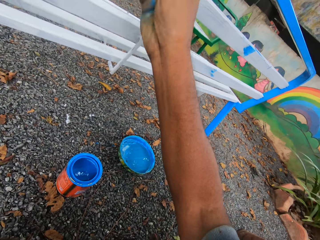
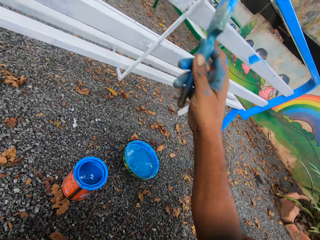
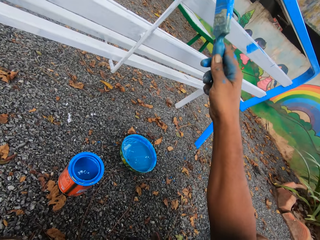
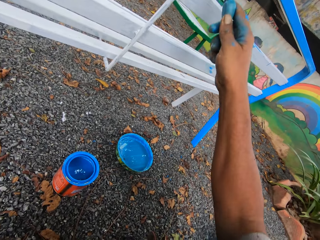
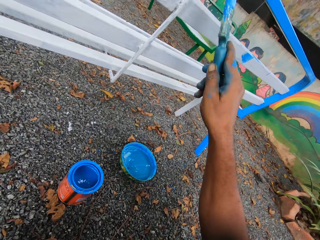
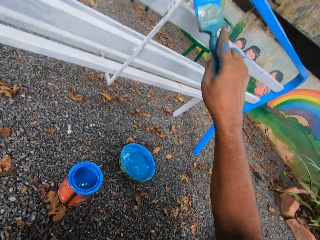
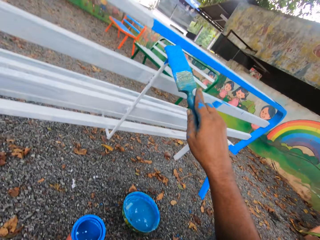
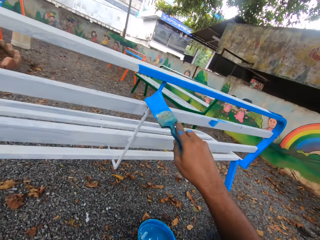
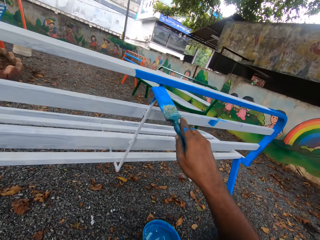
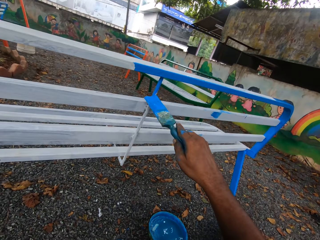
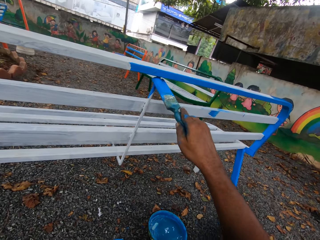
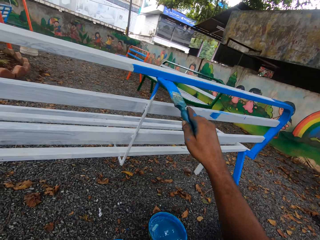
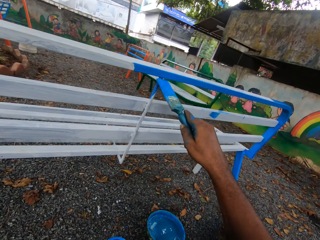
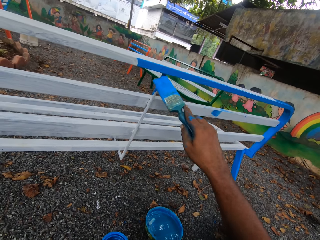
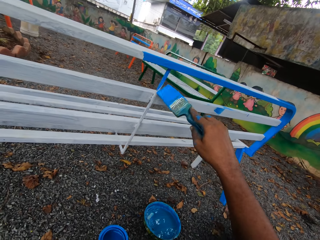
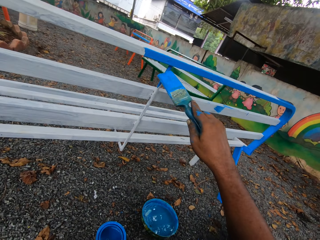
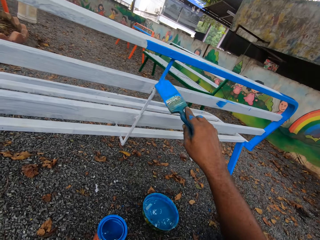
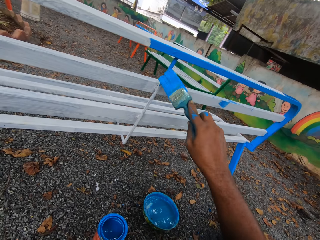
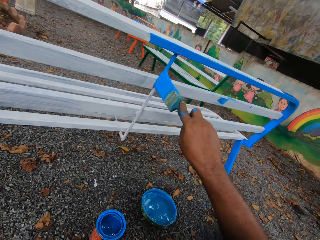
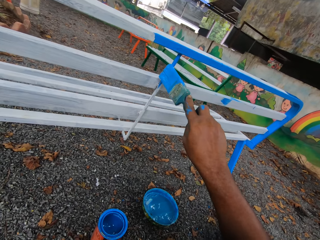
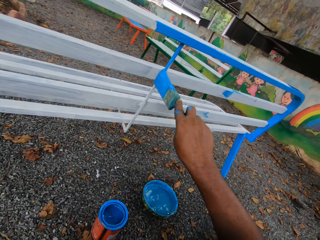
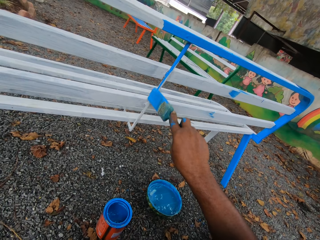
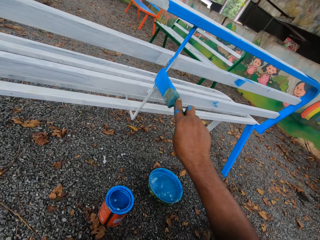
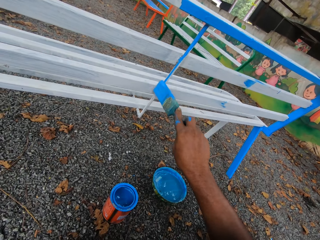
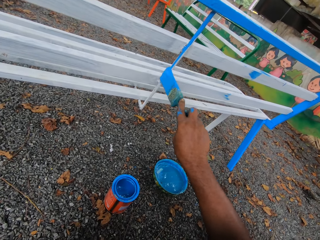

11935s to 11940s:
The camera wearer paints the chair with the paintbrush in his right hand.

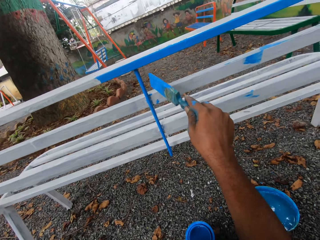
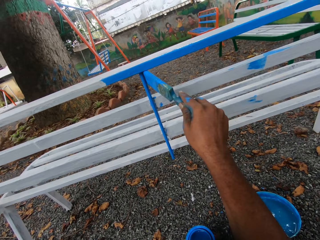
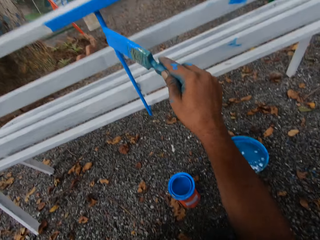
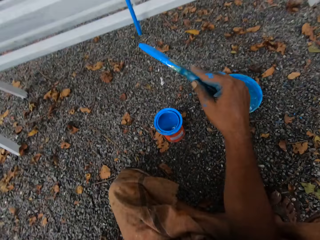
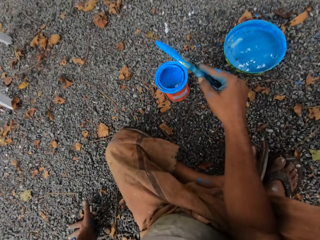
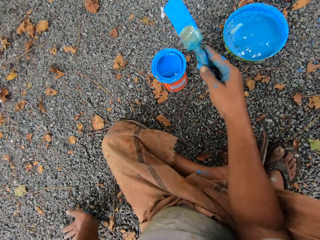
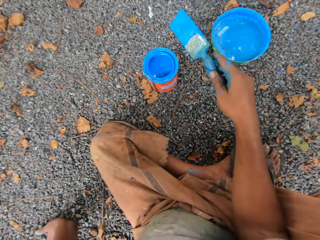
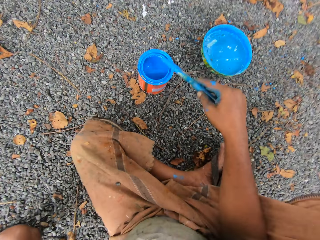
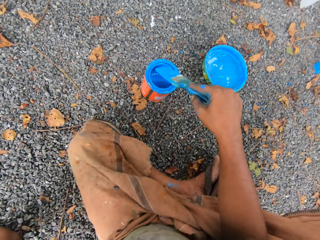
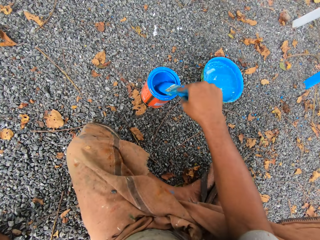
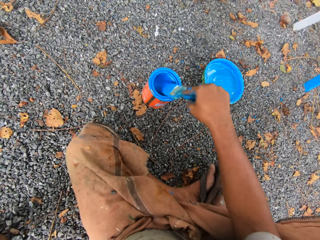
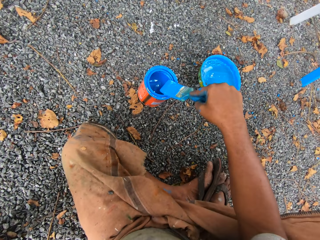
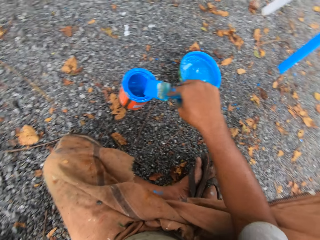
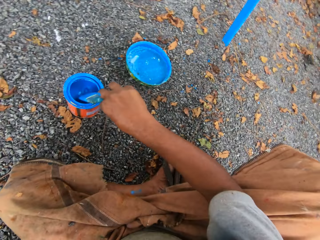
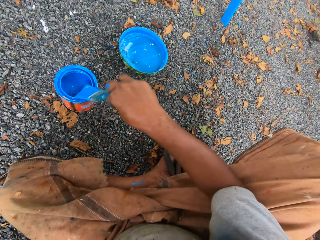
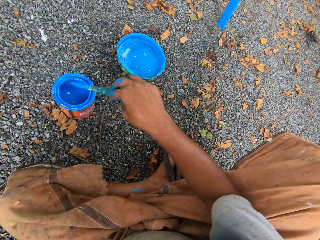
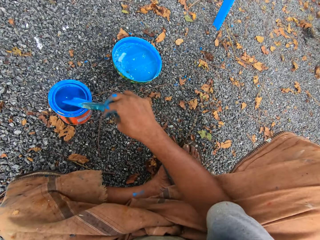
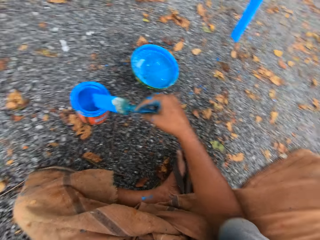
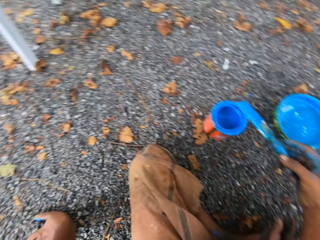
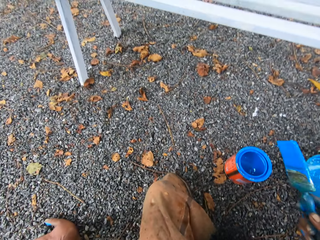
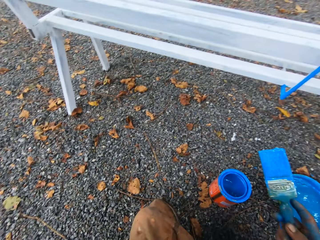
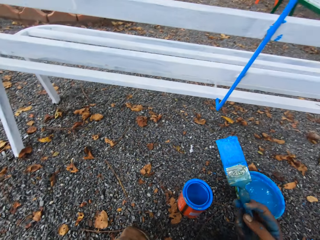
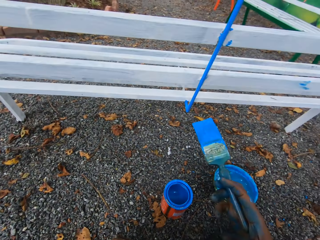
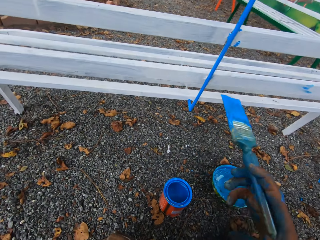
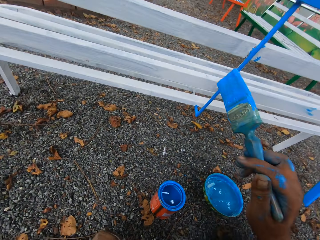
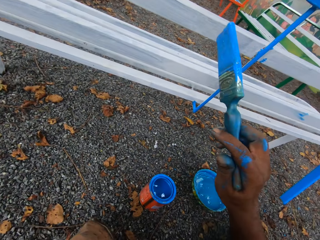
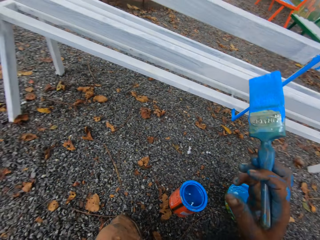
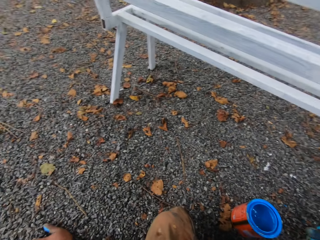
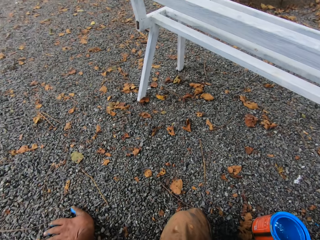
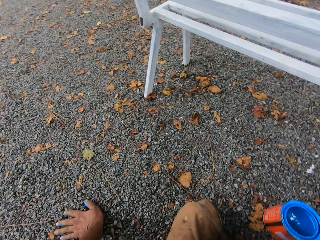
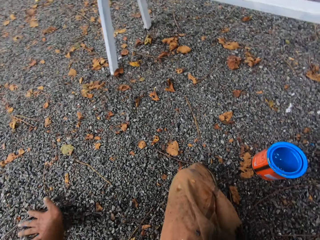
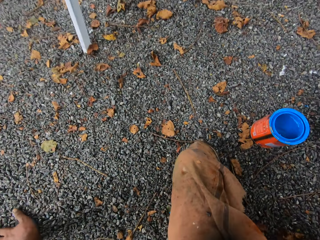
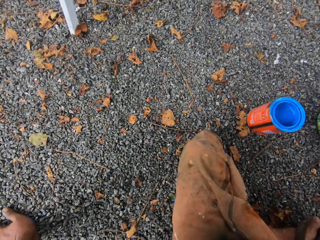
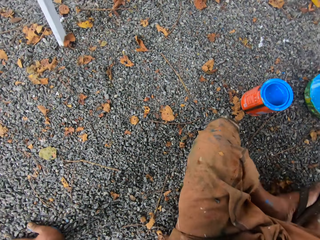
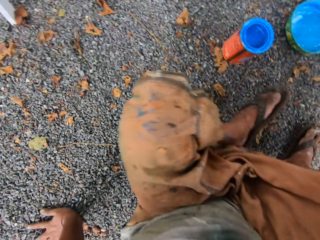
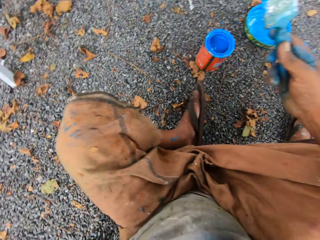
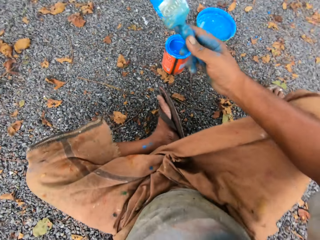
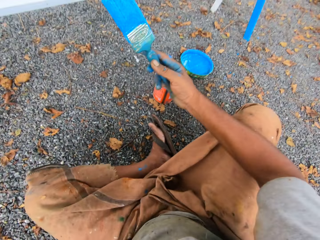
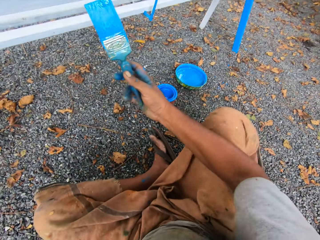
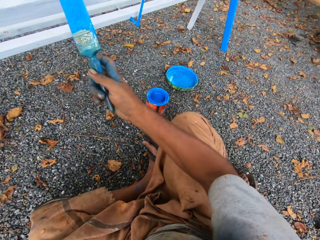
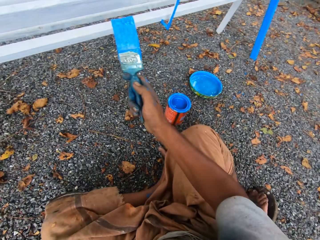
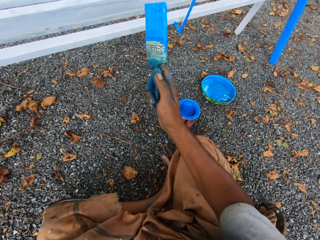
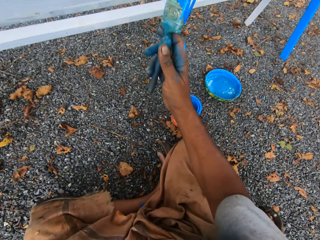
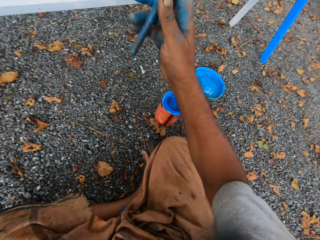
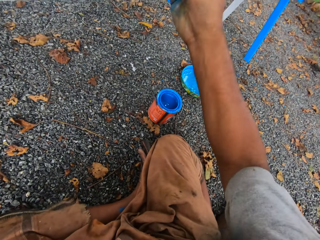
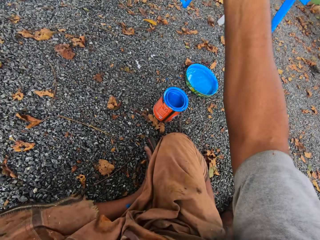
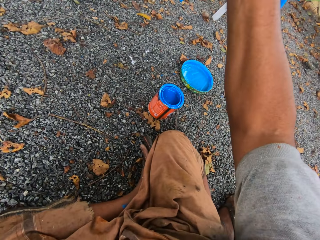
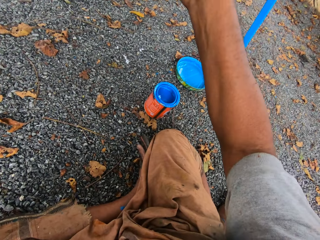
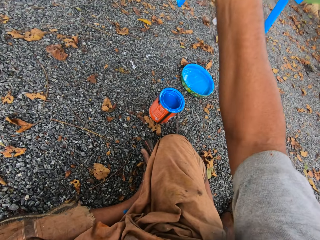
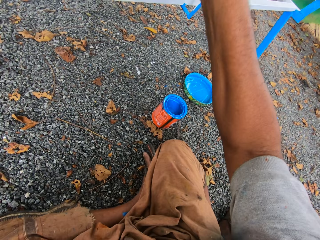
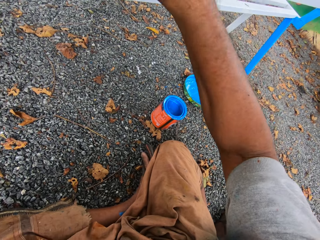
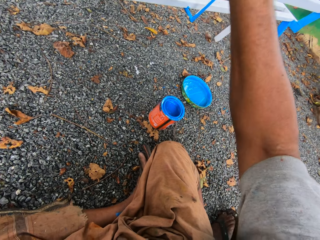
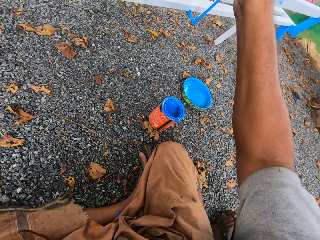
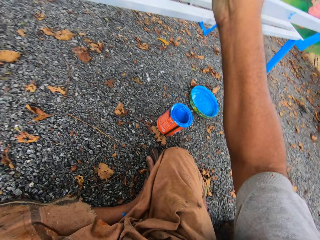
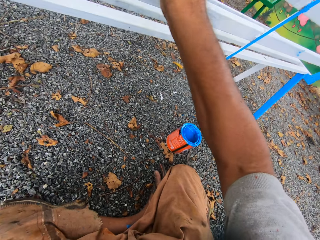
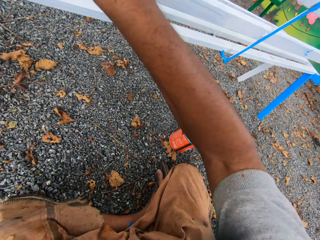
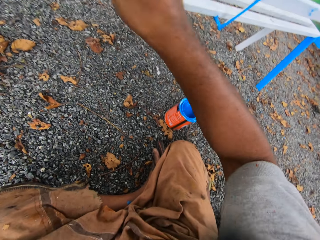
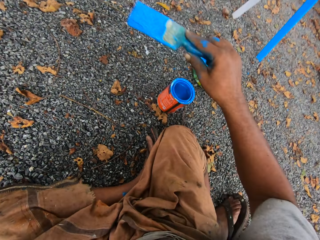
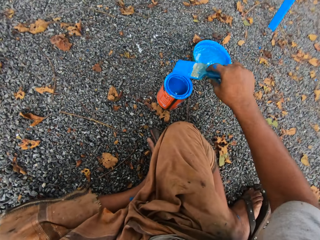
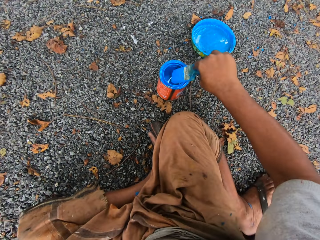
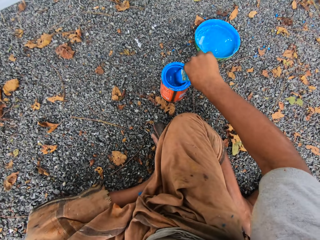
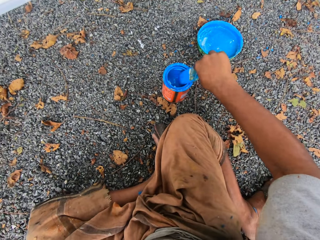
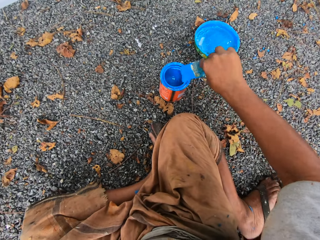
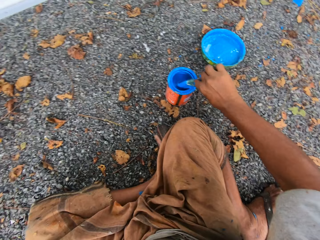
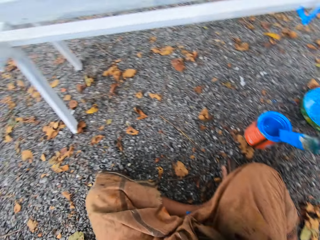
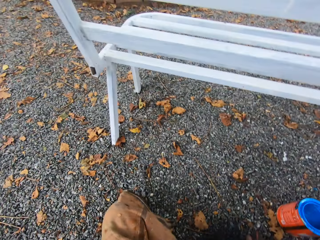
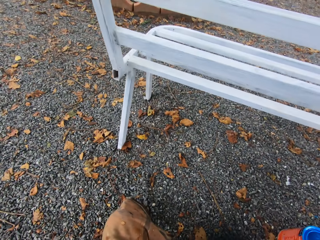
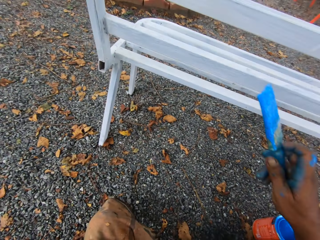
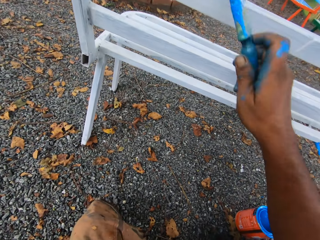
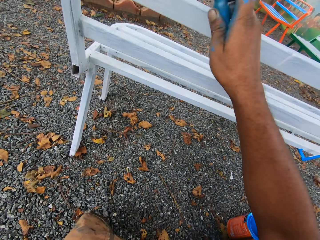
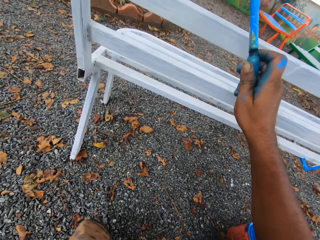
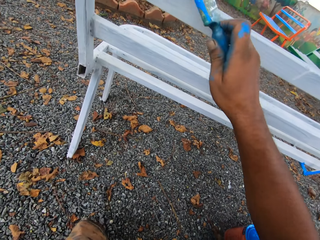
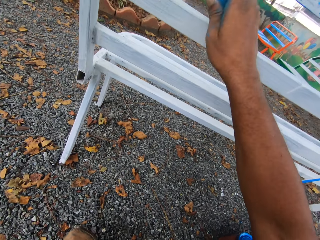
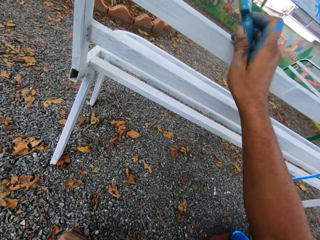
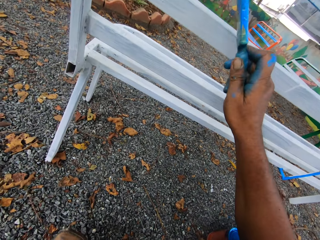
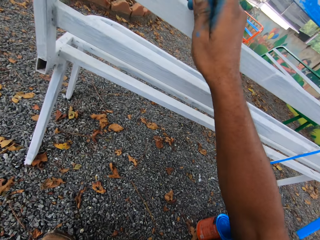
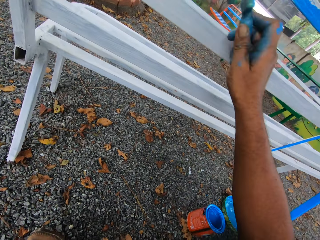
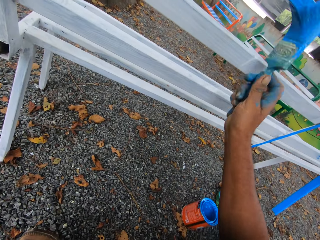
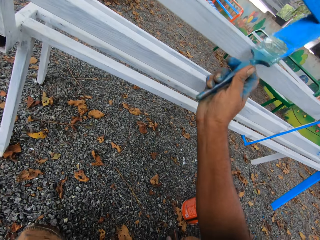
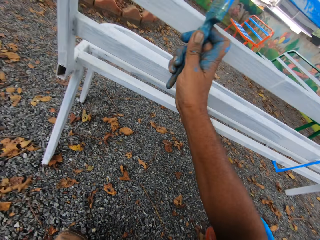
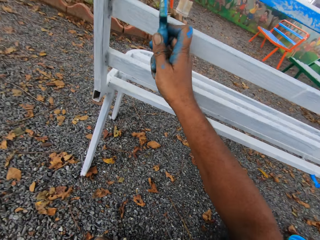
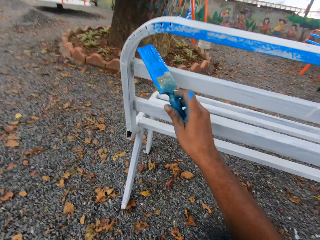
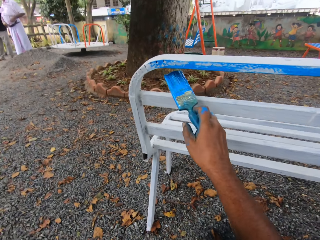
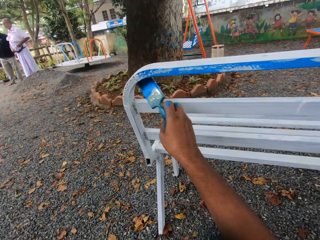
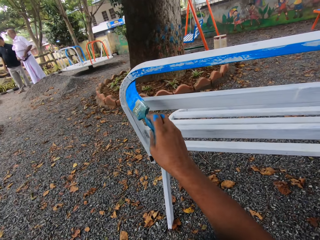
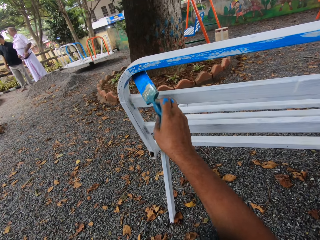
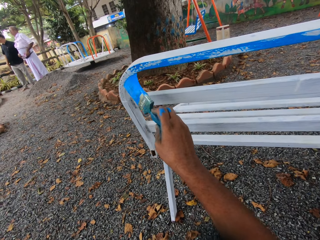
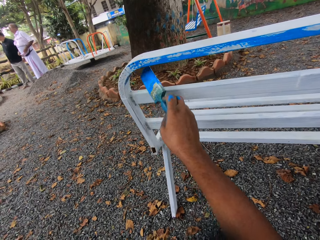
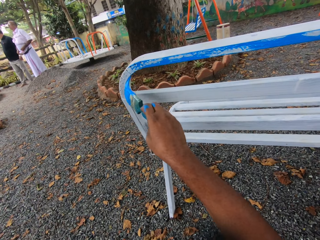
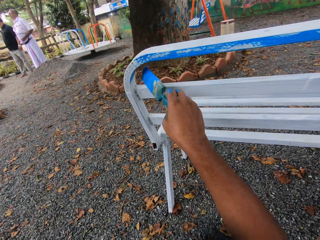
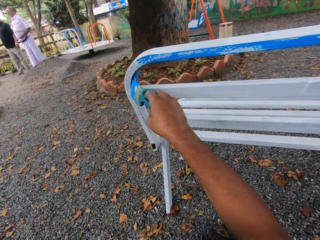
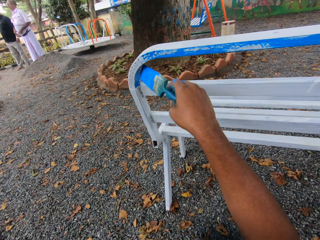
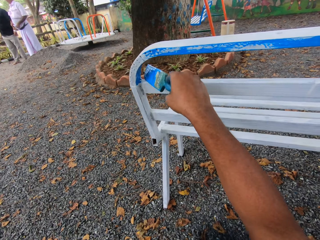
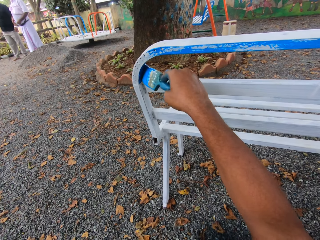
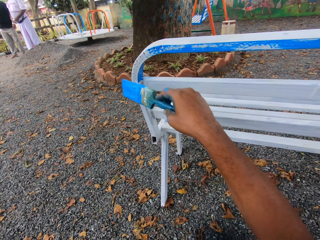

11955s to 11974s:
The camera wearer dips the paintbrush in his right hand in the container of paint on the floor. He cleans the paintbrush on the mouth of the paint container. He adjusts his position along the metal bench. He paints the chair or metal bench with the paintbrush in his right hand. He dips the paintbrush in his right hand in the container of paint on the floor. He cleans the paintbrush on the mouth of the paint container. He paints the chair with the paintbrush in his right hand. A person stands beside another person.
